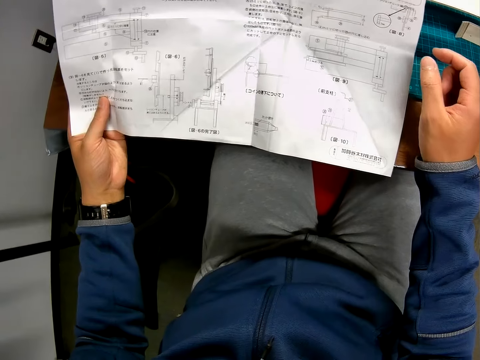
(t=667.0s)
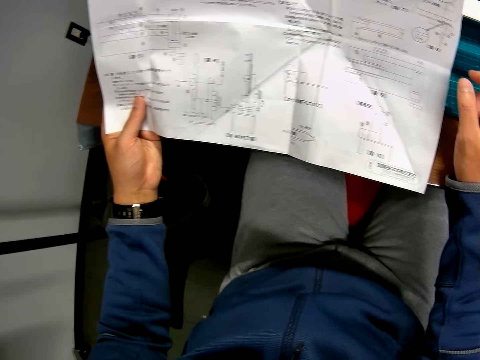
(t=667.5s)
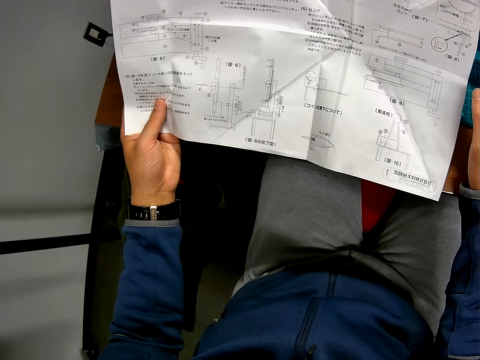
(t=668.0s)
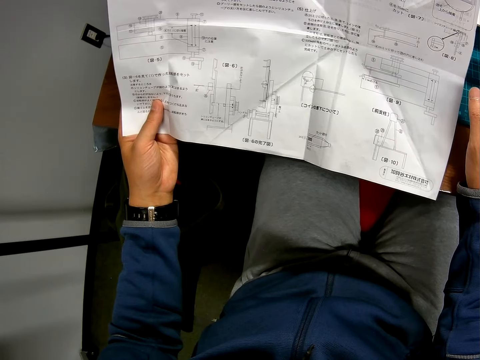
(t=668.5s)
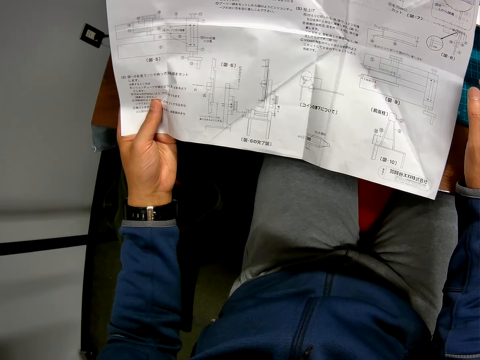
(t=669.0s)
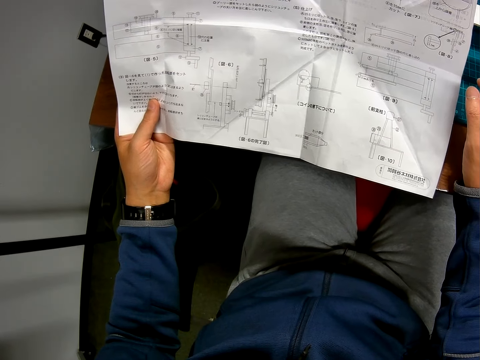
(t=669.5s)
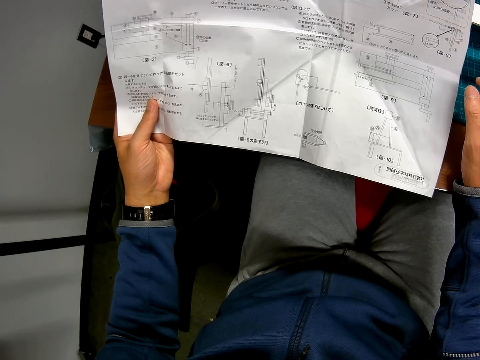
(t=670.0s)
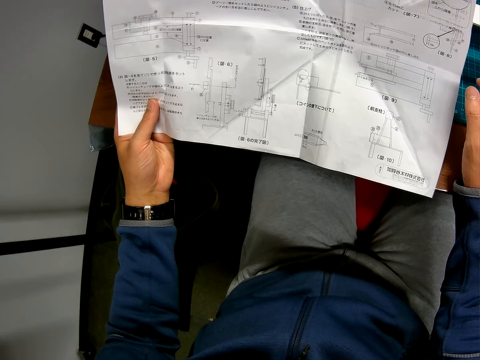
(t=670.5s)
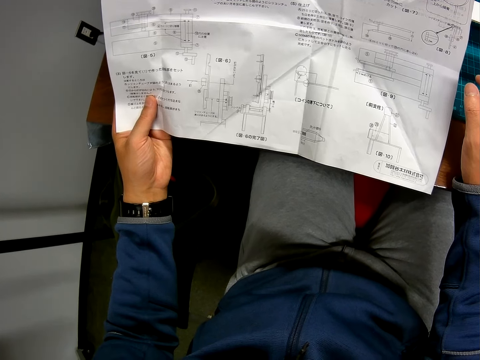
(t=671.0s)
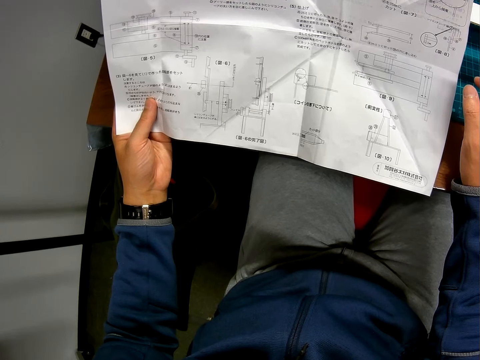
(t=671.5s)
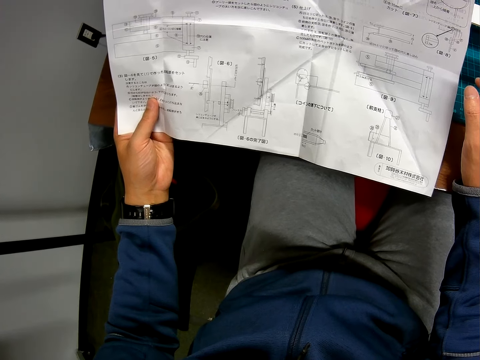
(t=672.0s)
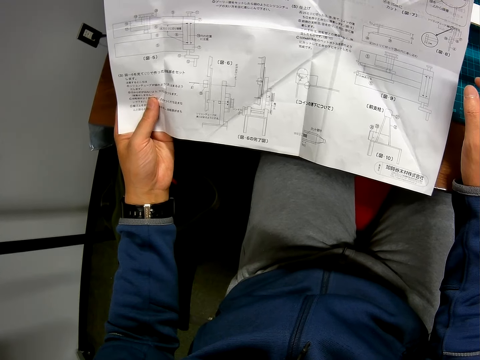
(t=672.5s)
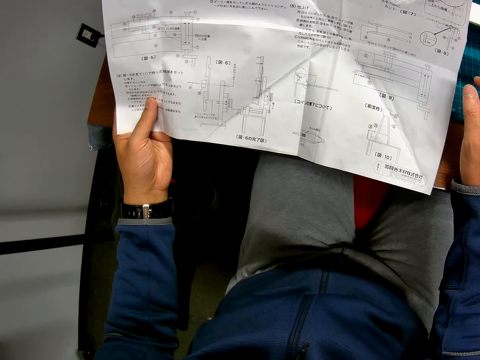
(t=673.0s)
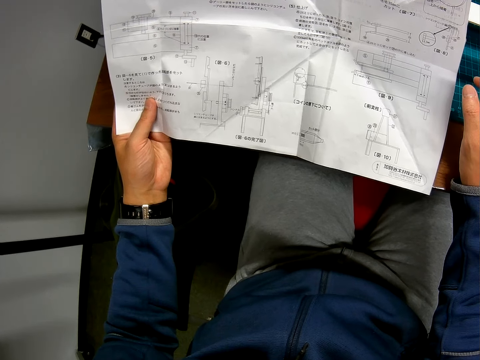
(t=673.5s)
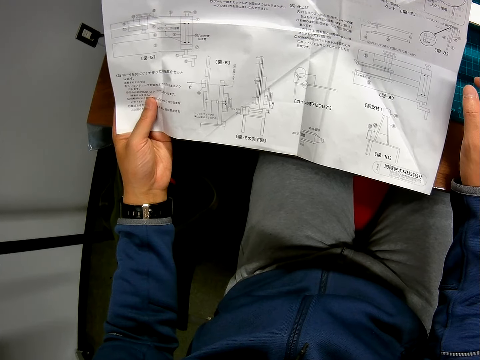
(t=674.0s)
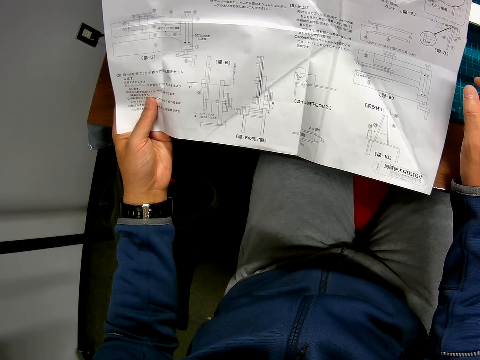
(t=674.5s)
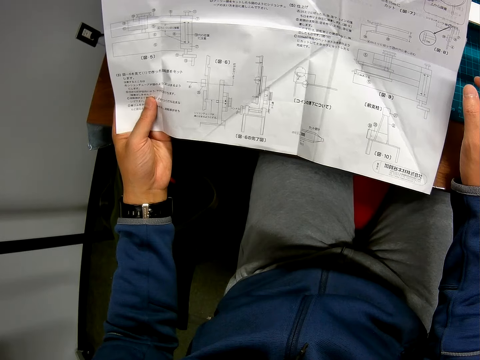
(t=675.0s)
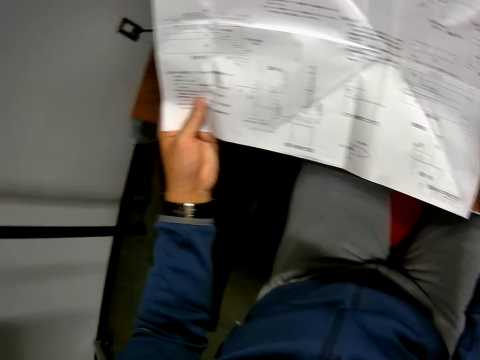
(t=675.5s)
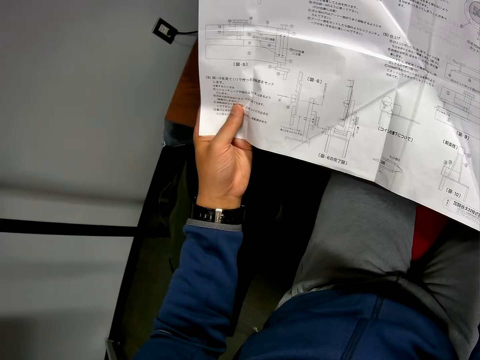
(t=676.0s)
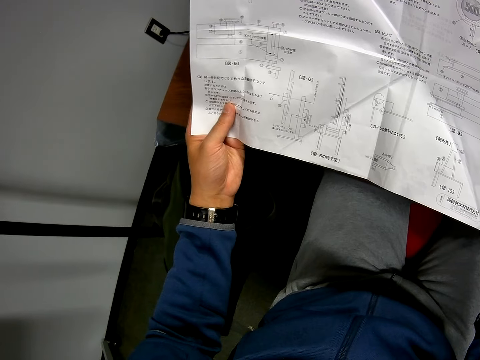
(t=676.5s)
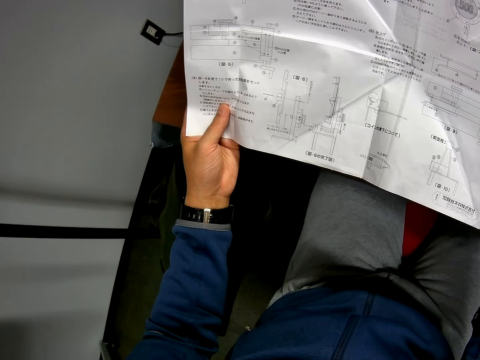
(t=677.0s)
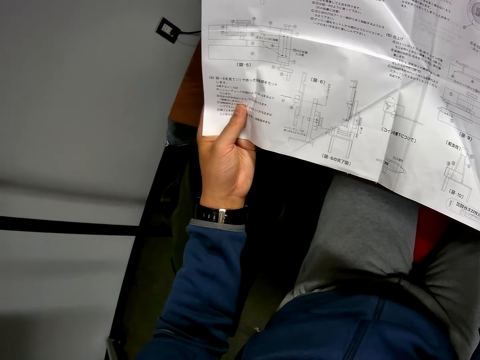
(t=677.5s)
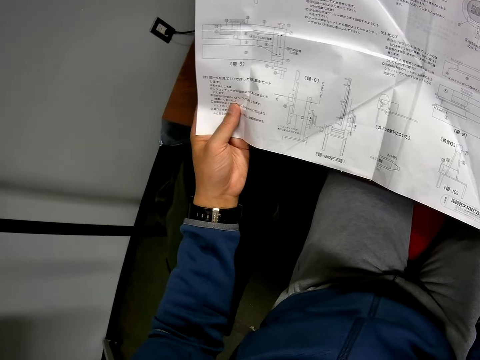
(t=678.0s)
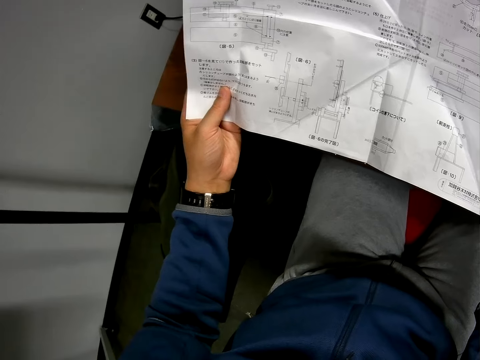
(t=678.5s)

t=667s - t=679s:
The camera wearer removes his hand from the manual paper. He stares at the manual paper.

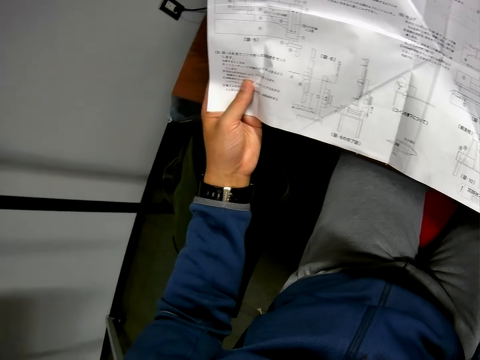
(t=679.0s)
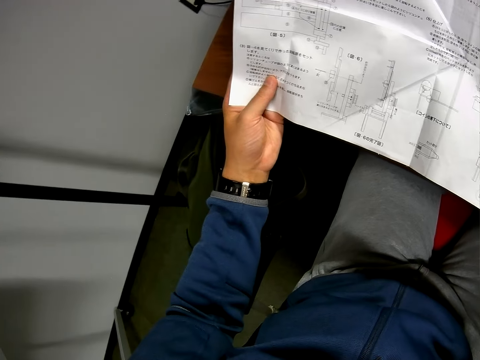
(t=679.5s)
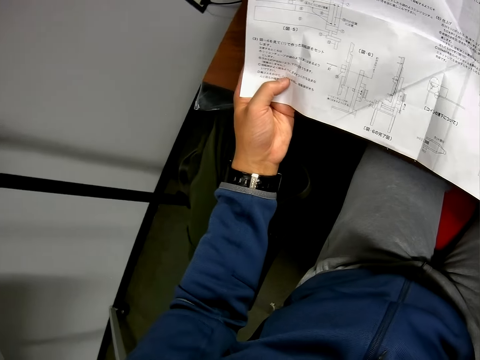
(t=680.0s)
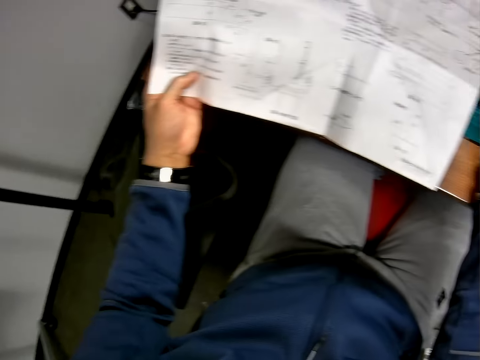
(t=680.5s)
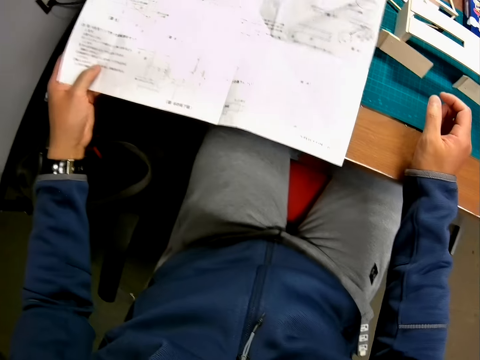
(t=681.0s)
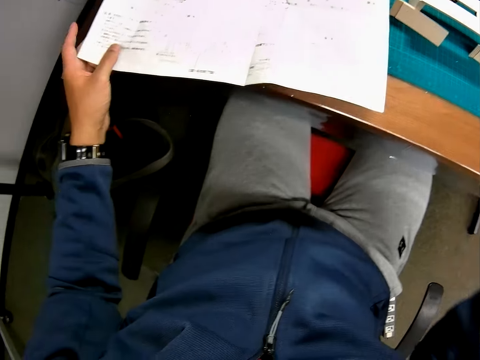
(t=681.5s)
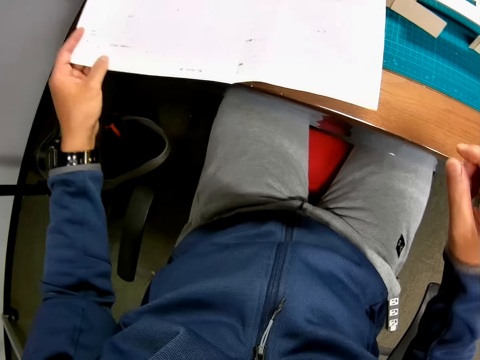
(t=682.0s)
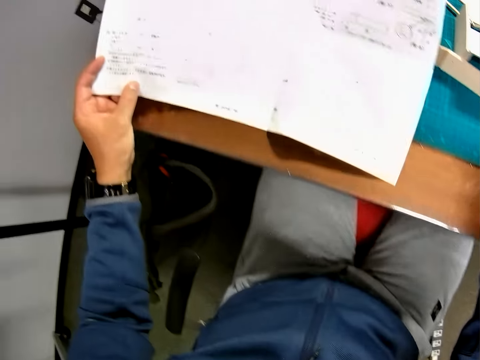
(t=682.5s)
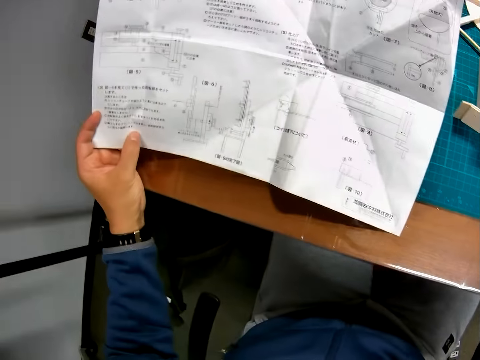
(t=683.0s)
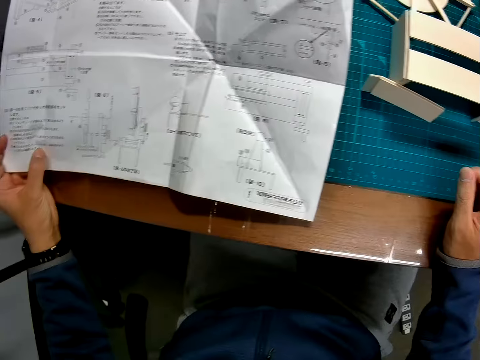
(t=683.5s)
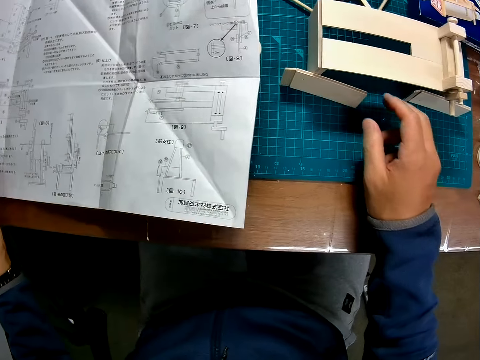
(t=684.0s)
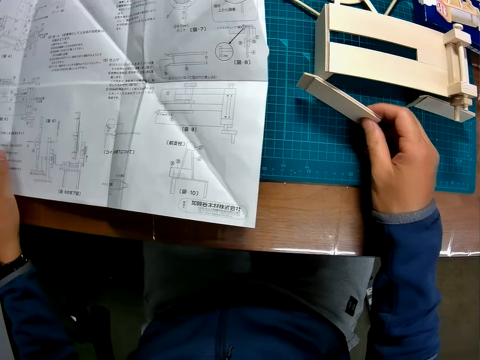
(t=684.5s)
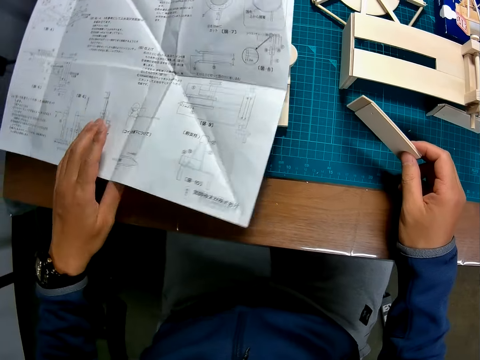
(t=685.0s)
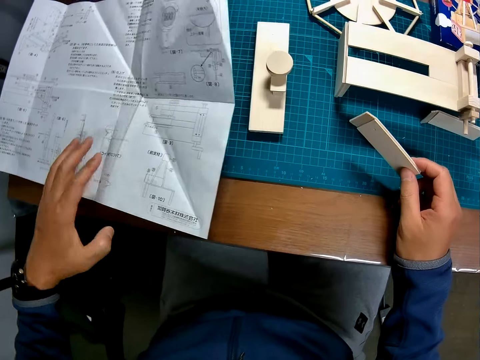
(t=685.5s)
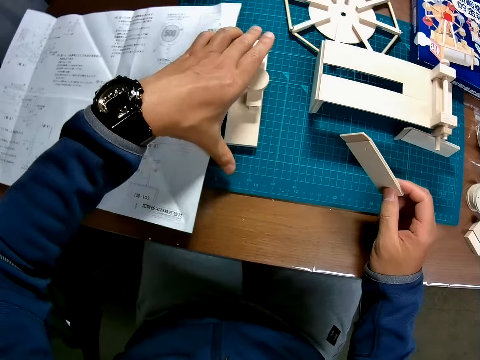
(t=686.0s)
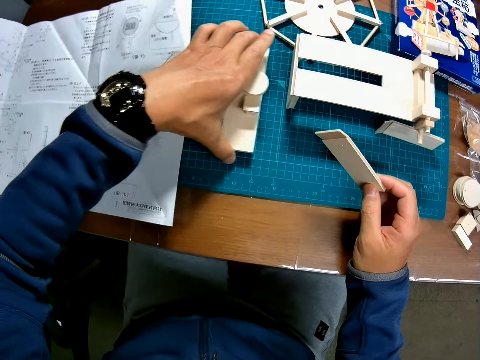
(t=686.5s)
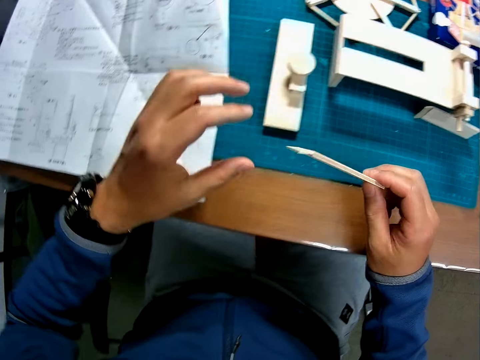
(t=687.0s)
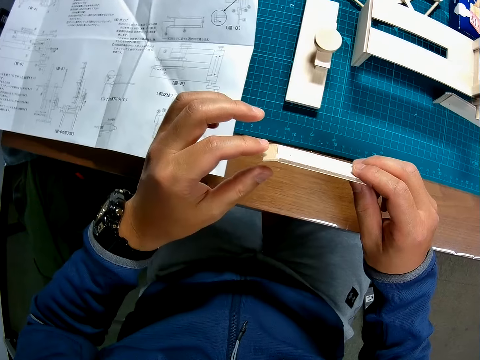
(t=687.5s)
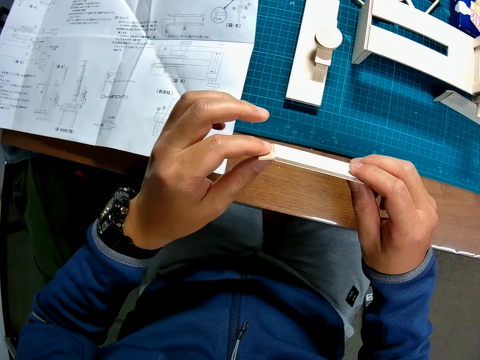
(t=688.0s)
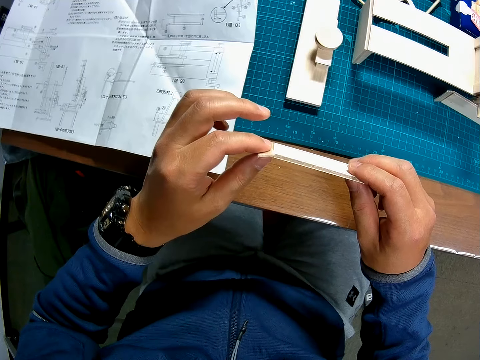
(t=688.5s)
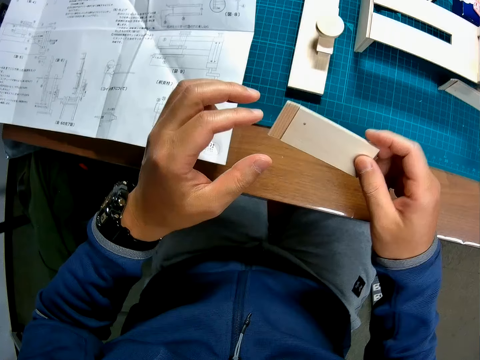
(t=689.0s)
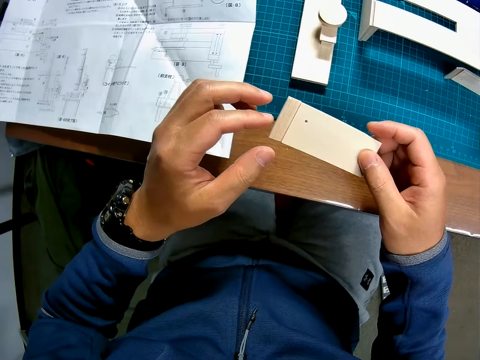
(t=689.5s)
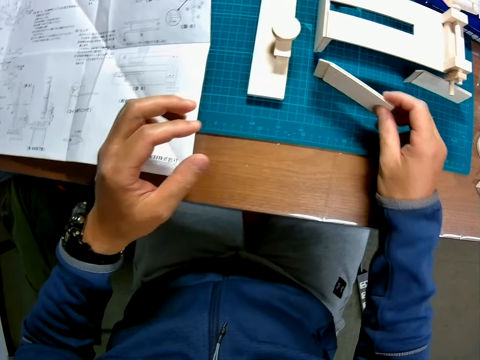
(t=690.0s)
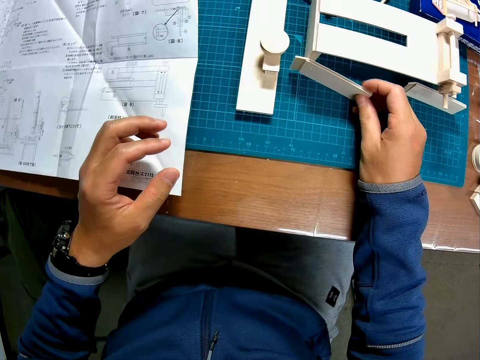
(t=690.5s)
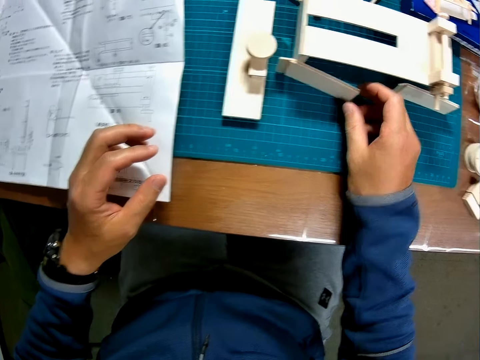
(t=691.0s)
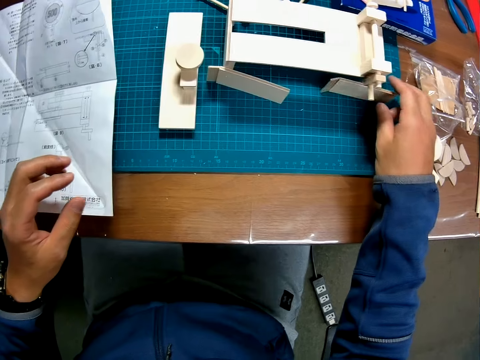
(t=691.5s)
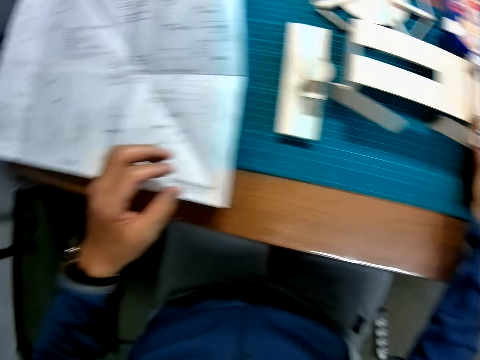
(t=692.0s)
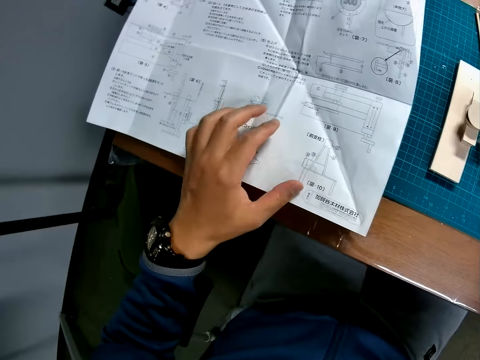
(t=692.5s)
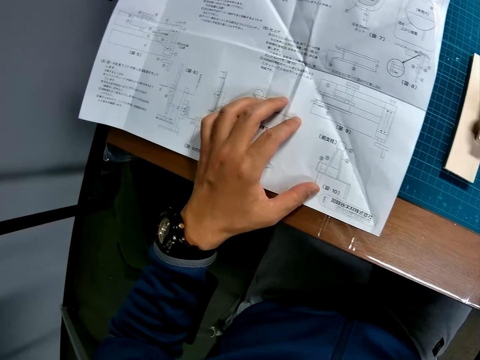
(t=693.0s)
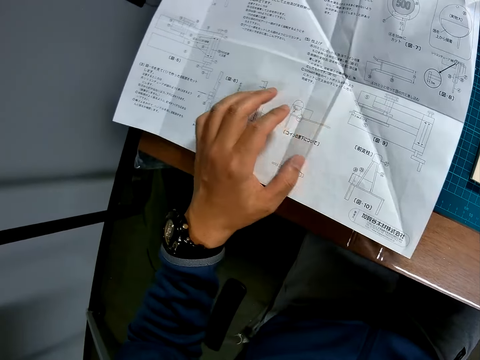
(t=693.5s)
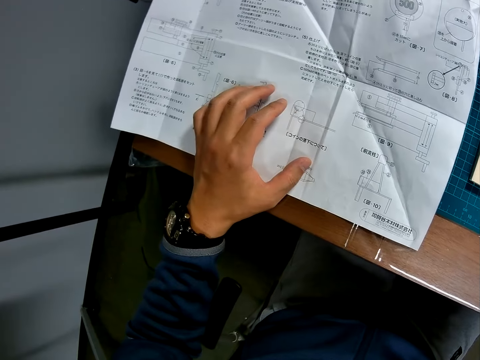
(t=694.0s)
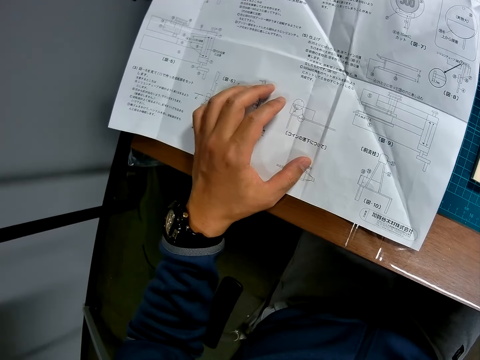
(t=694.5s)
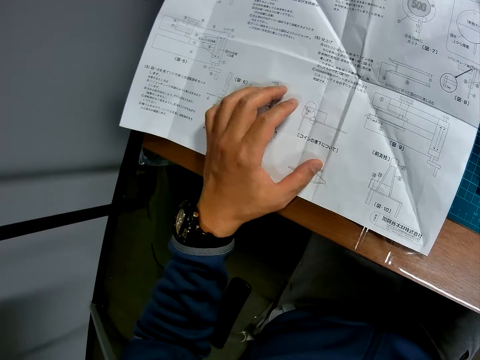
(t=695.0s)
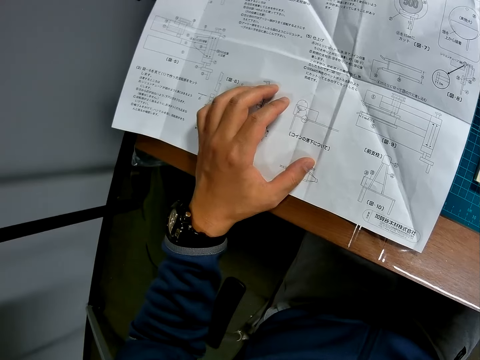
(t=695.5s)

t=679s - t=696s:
The camera wearer drops the piece of paper or manual paper on a table with his left hand. He raises his right hand. He picks up the manual paper. He stares at the manual paper. He puts the manual paper on the cutting mat. He picks a wooden puzzle piece or wooden craft from the table with his right hand. He moves the manual paper. He changes the position of another wooden puzzle piece on the table with his left hand. He touches the wooden puzzle piece in his right hand with his left hand. He stares at the wooden craft. He turns the wooden craft. He drops the wooden puzzle piece in his right hand on the table. He picks up the wooden puzzle piece again with his right hand. He places his left hand on the paper on the table.
